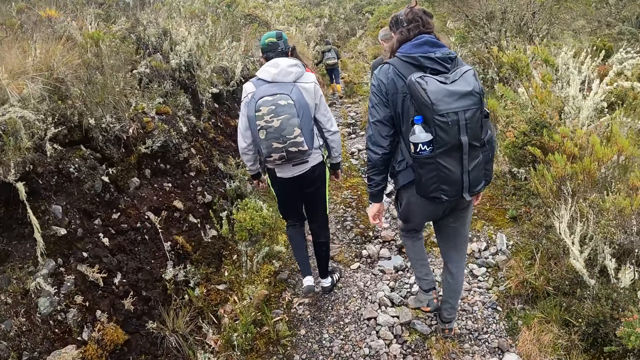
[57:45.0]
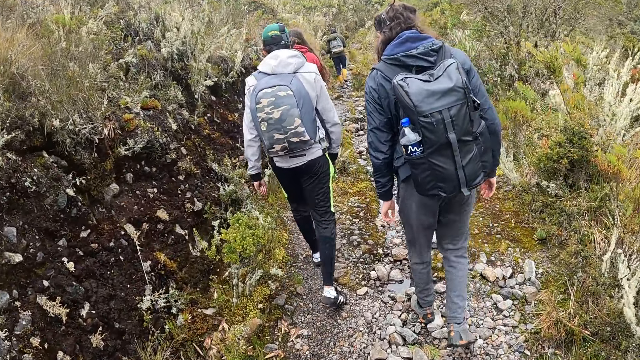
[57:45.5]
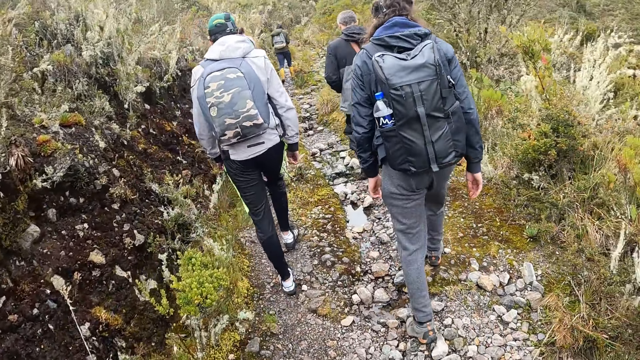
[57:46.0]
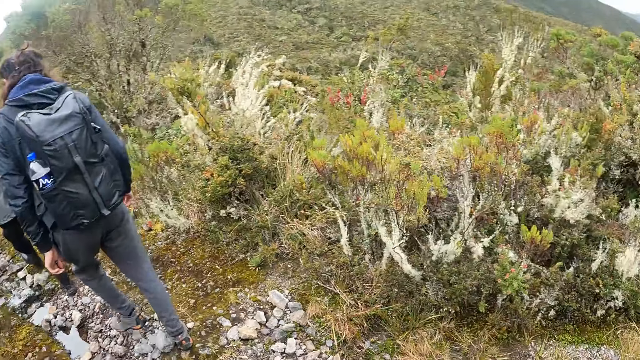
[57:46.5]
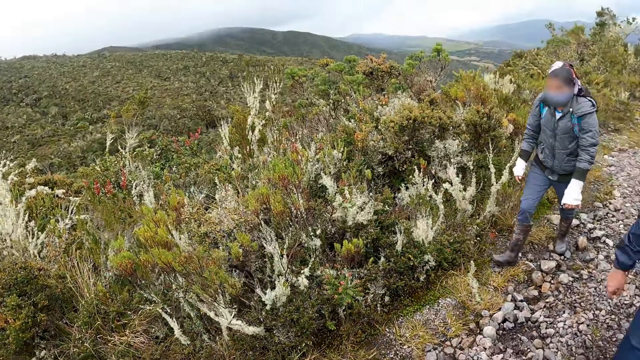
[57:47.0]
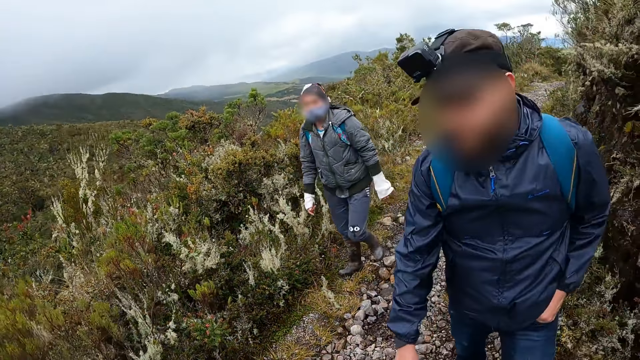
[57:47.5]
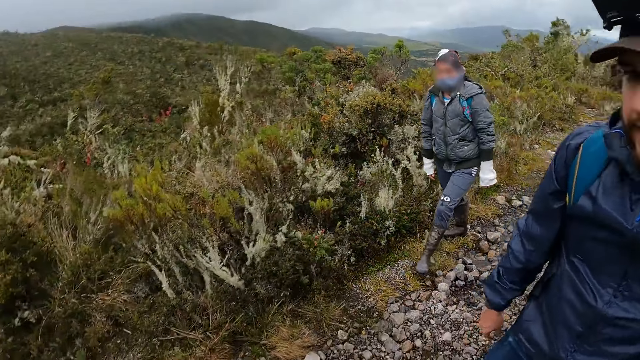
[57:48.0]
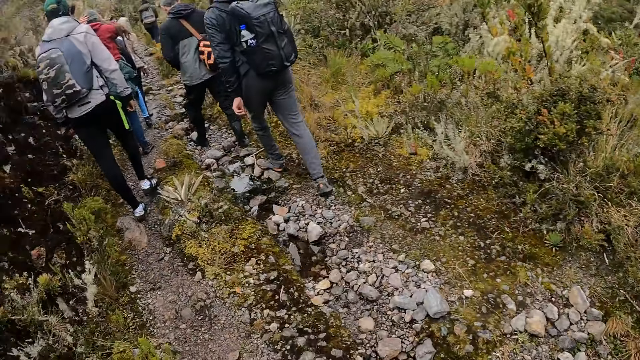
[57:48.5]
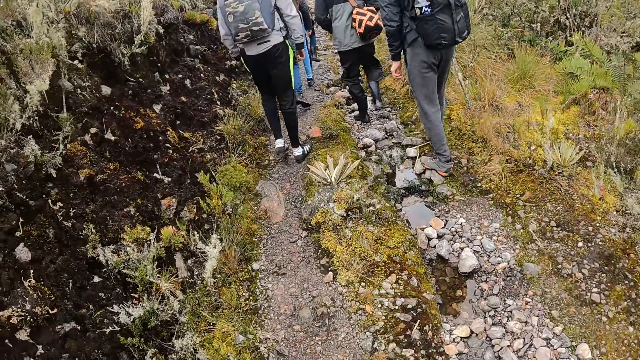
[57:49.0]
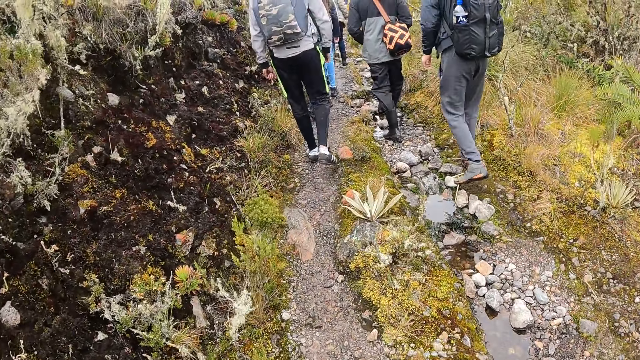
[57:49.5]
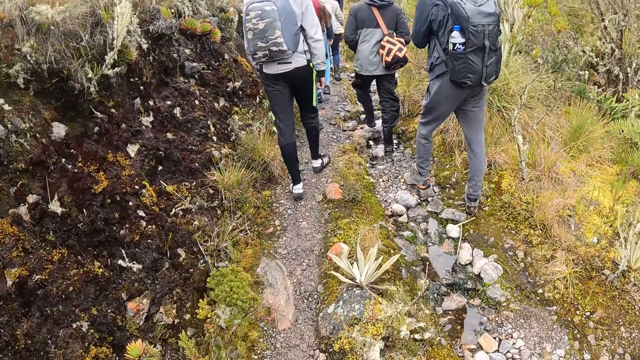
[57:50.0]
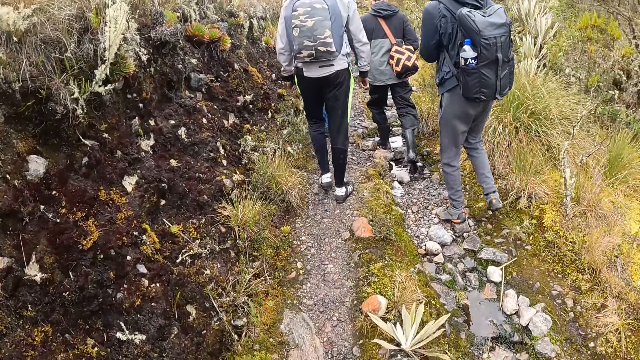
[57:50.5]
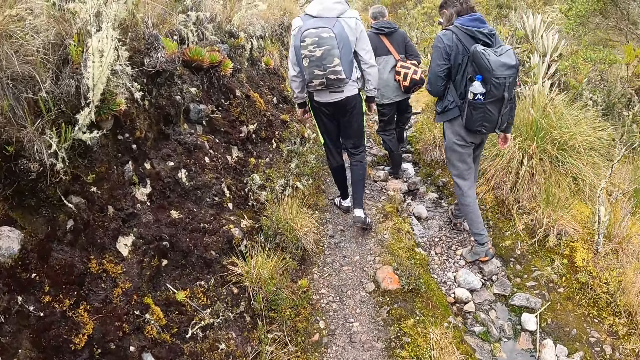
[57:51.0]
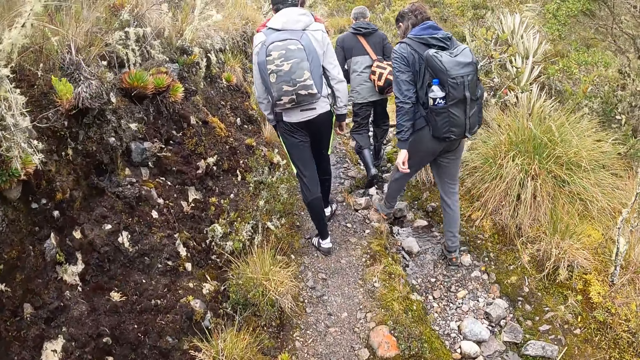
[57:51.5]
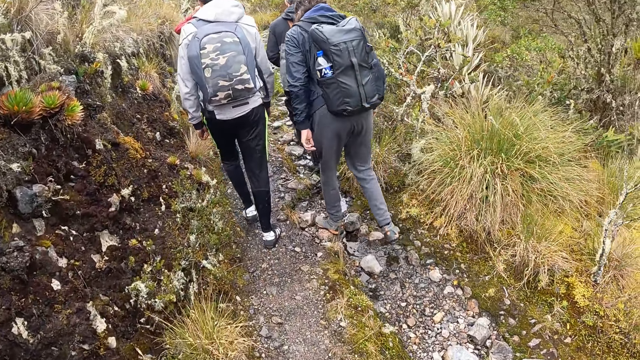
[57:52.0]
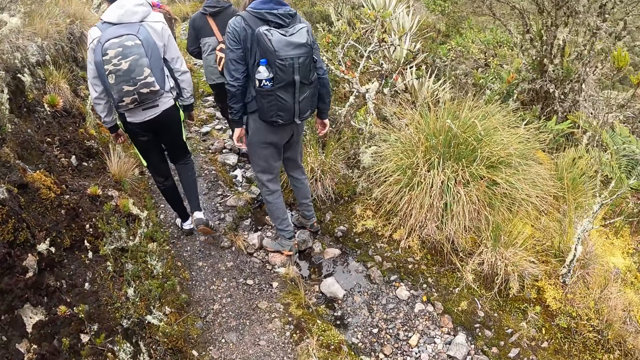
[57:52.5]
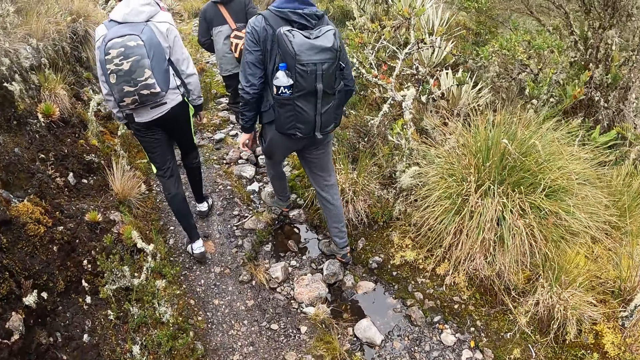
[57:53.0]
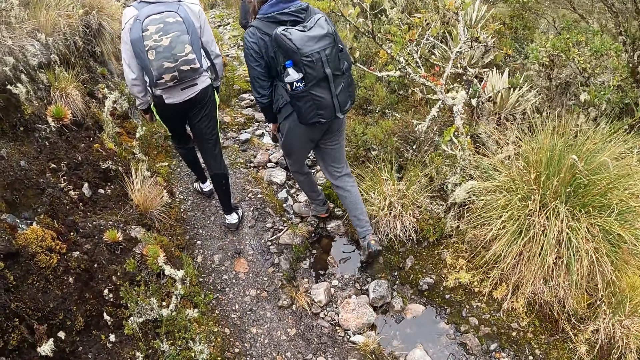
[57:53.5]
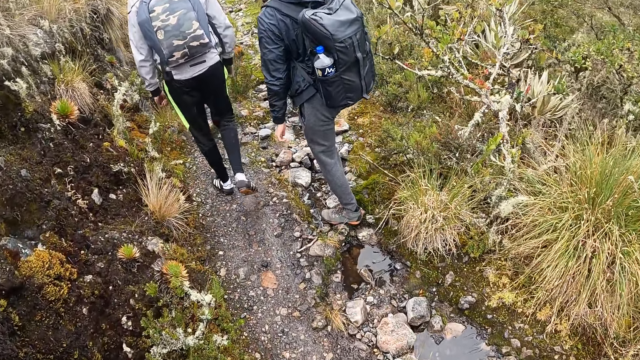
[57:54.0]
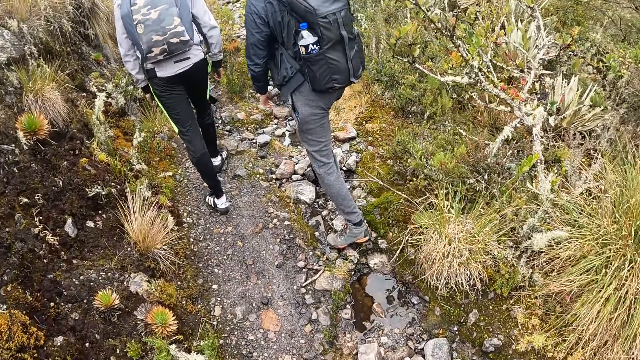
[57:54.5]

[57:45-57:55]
The camera wearer interacts with the man. They look around the mountain. They walk on the mountain.

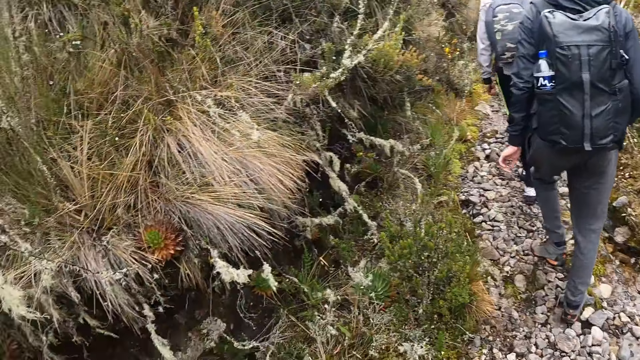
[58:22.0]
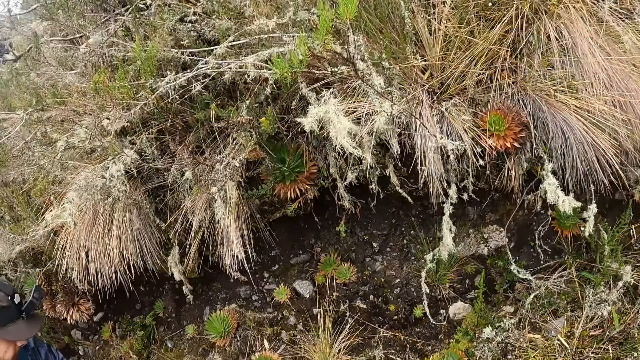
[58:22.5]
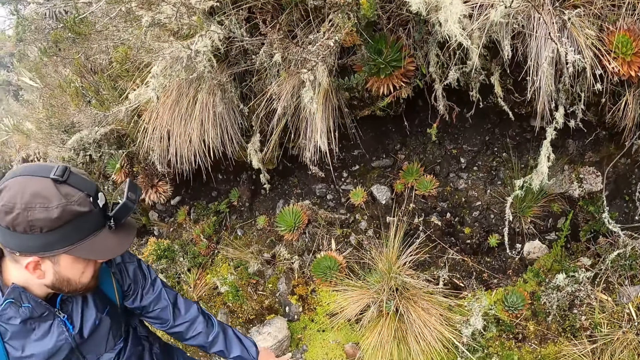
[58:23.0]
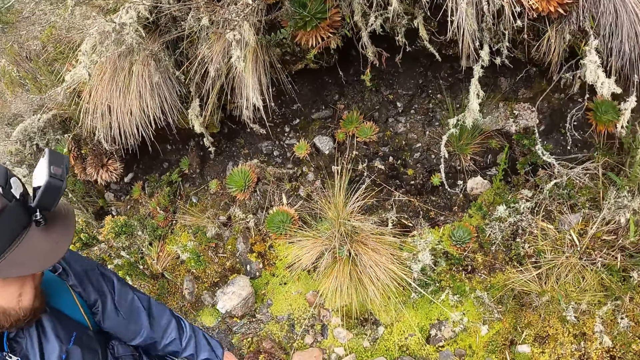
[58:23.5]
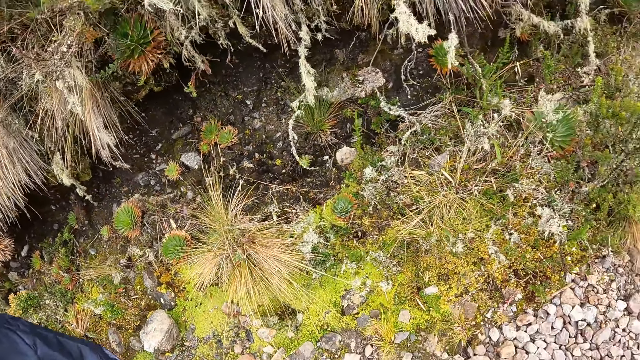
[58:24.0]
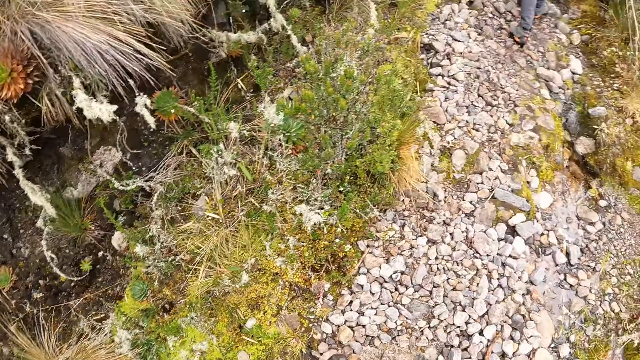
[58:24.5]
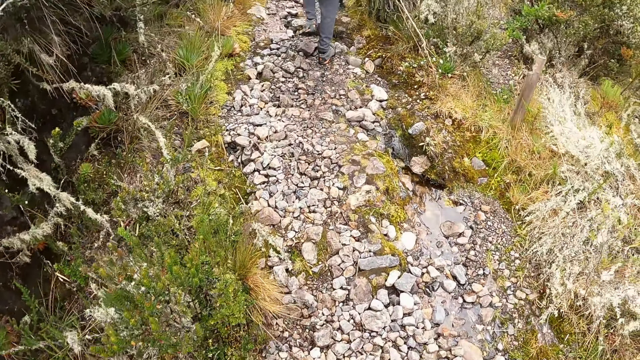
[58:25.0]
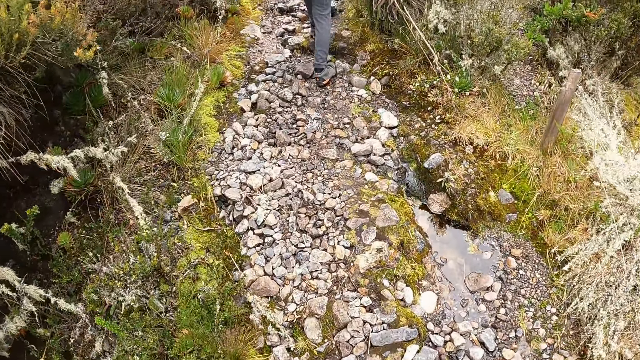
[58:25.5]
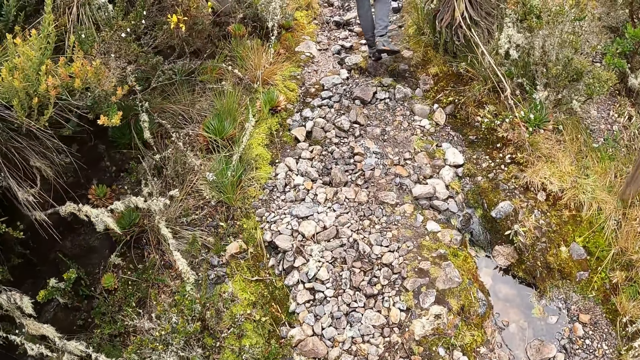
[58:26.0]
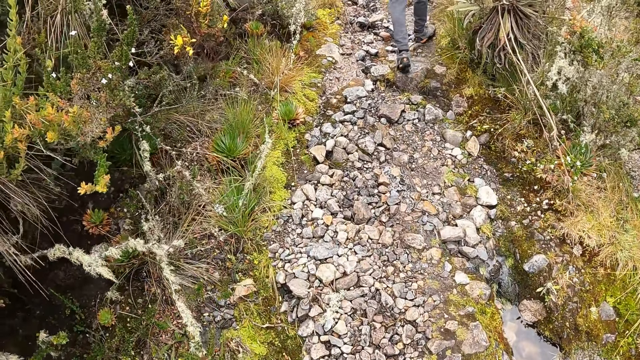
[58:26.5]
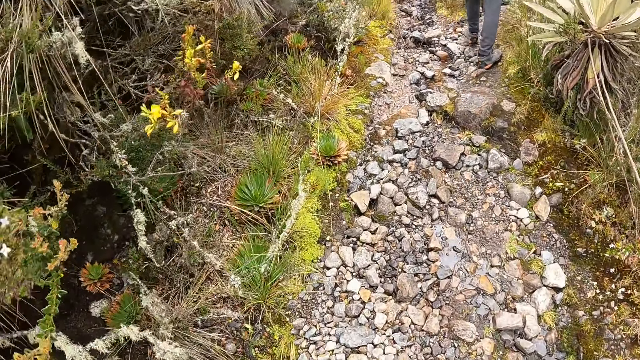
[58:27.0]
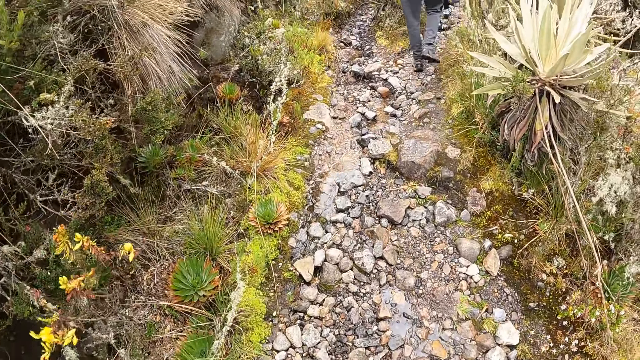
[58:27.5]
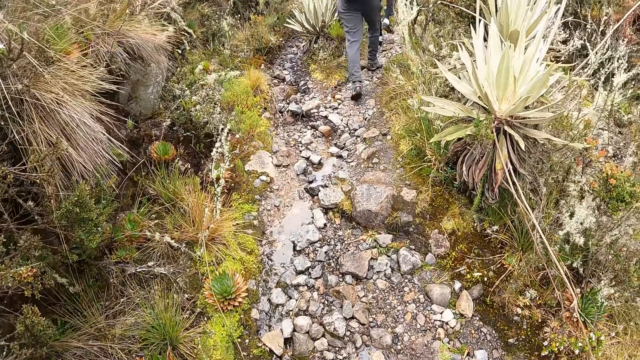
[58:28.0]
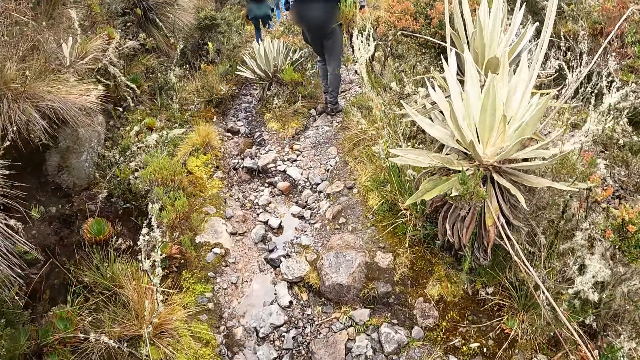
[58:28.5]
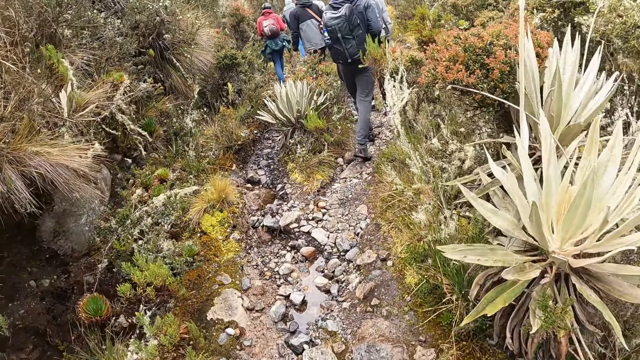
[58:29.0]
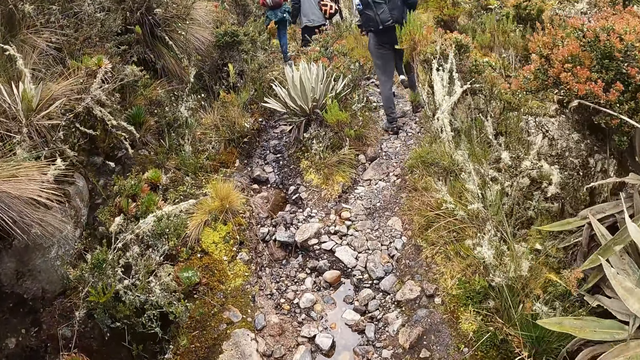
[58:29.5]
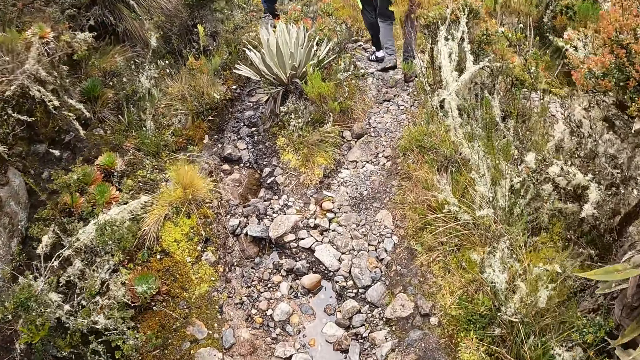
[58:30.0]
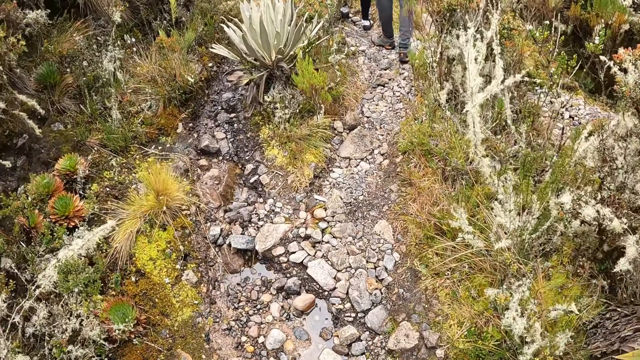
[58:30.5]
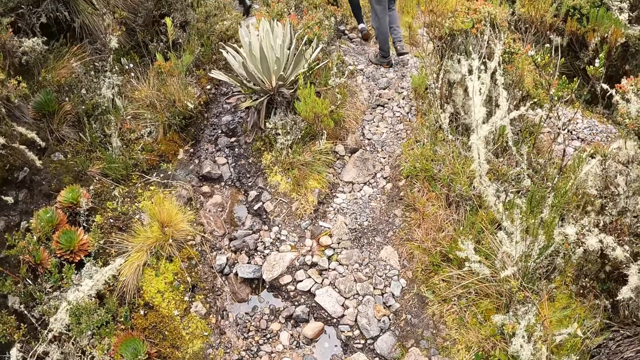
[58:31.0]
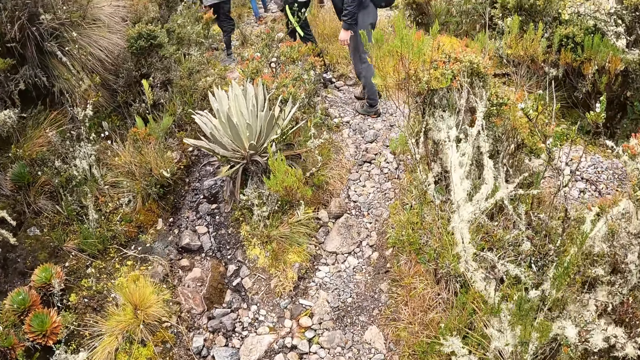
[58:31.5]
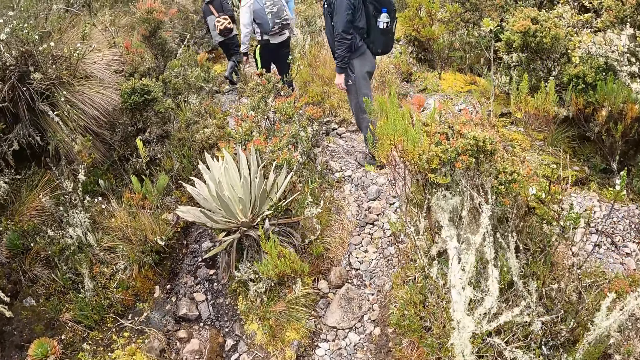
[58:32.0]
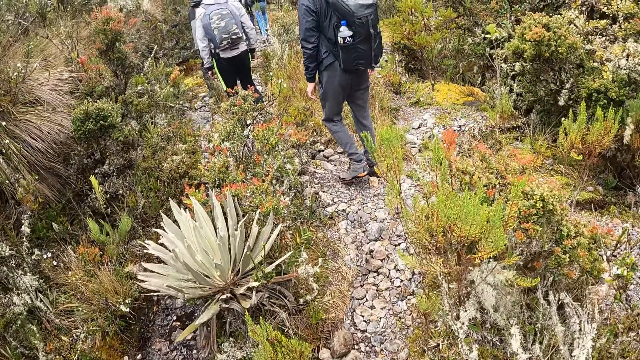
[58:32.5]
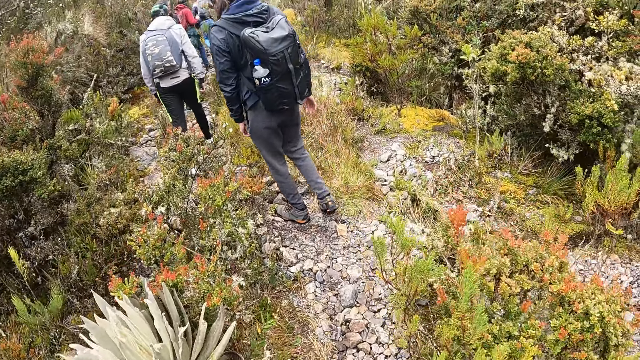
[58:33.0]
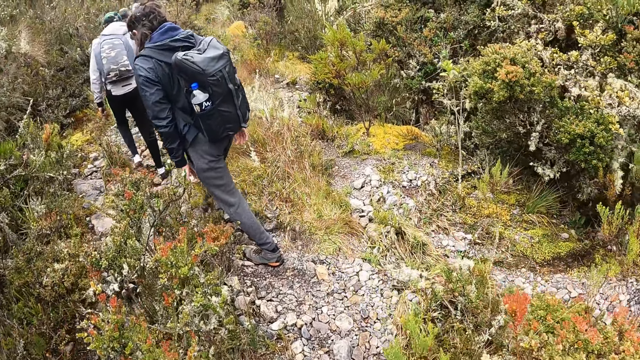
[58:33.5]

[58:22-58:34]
The camera wearer looks around the mountain. They walk on the mountain.
